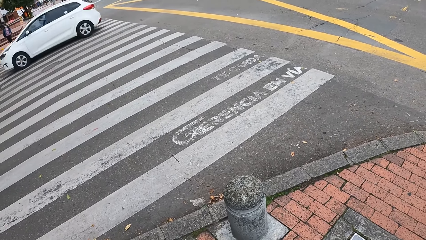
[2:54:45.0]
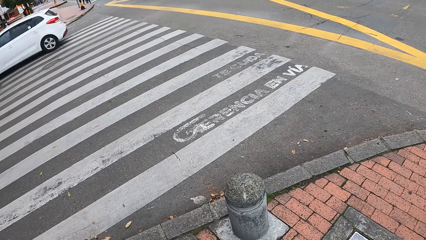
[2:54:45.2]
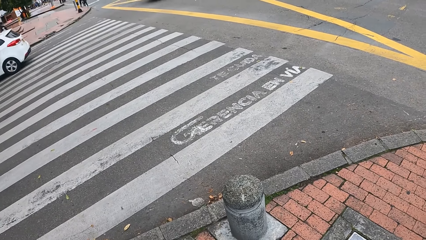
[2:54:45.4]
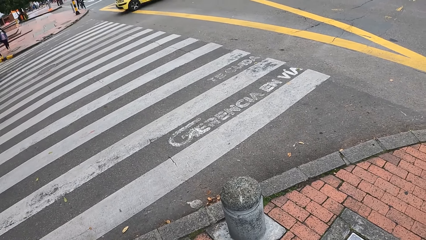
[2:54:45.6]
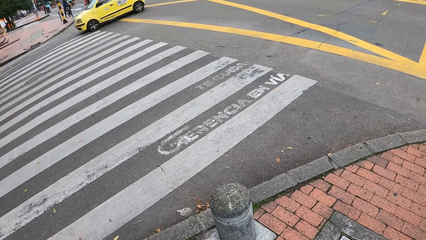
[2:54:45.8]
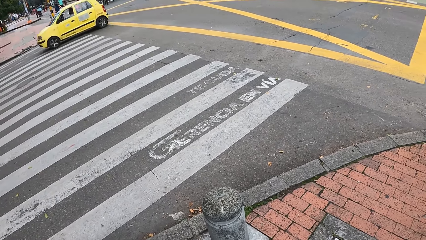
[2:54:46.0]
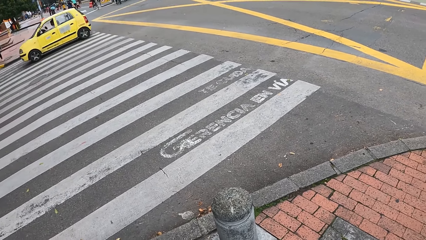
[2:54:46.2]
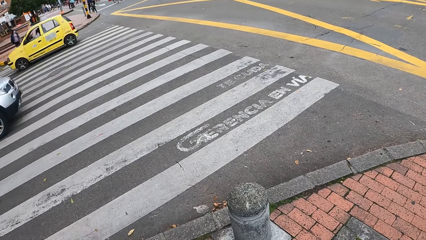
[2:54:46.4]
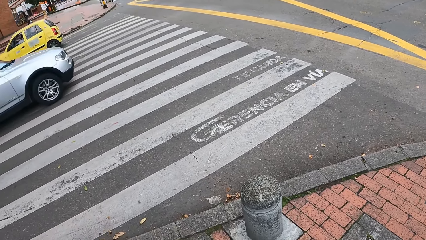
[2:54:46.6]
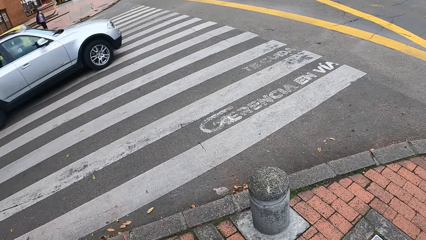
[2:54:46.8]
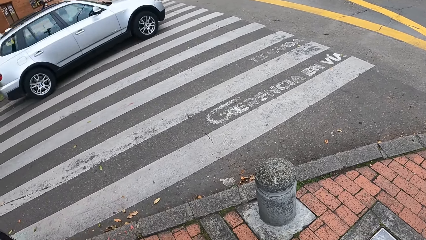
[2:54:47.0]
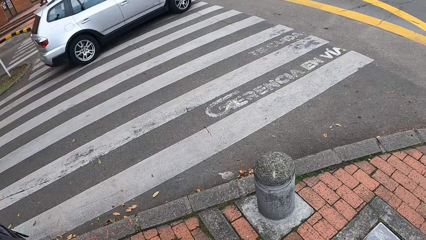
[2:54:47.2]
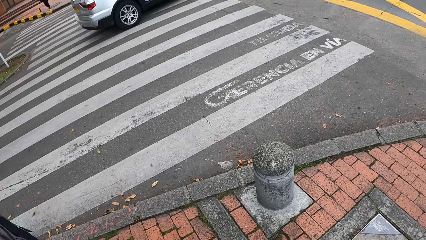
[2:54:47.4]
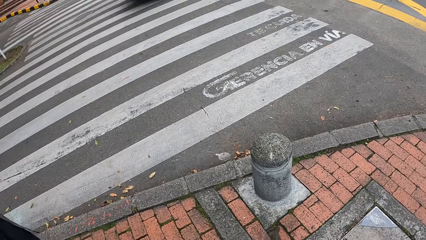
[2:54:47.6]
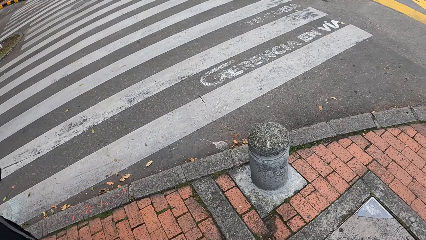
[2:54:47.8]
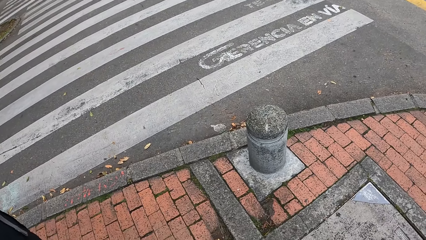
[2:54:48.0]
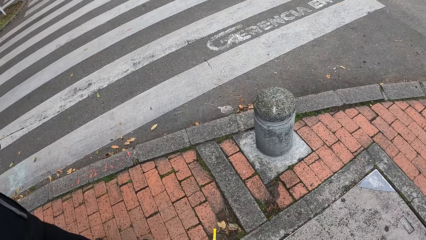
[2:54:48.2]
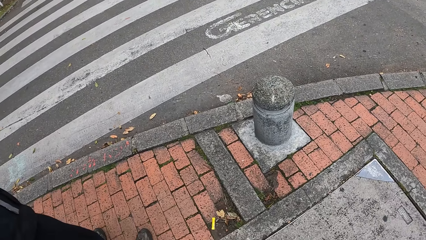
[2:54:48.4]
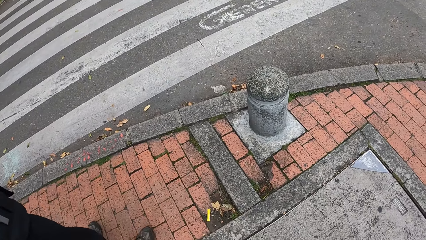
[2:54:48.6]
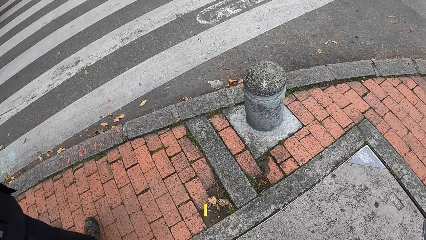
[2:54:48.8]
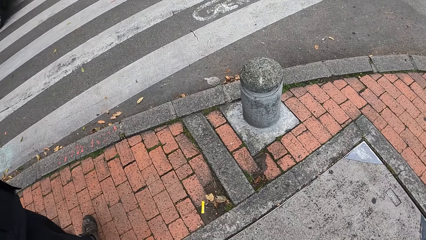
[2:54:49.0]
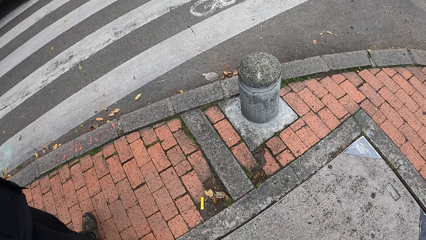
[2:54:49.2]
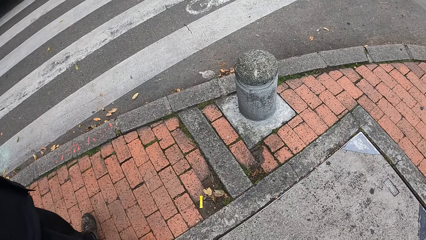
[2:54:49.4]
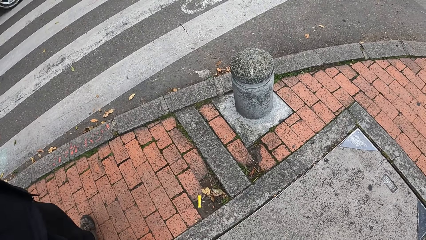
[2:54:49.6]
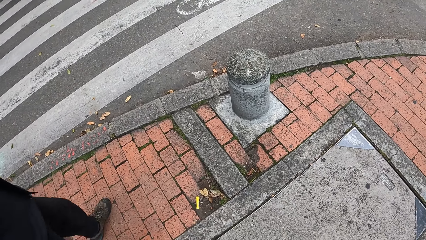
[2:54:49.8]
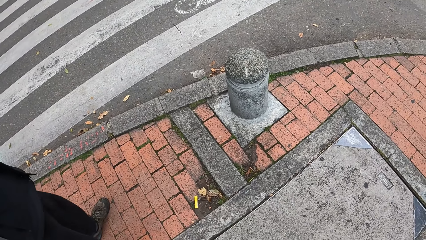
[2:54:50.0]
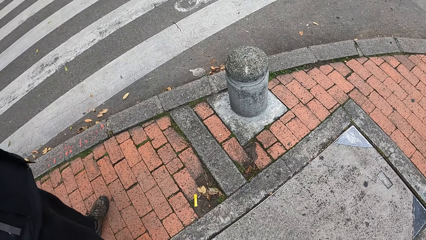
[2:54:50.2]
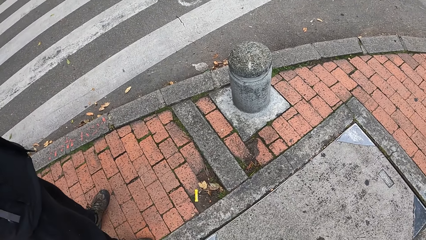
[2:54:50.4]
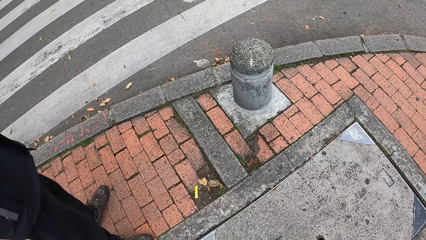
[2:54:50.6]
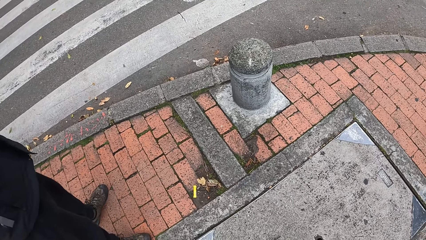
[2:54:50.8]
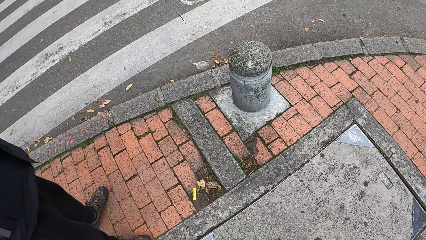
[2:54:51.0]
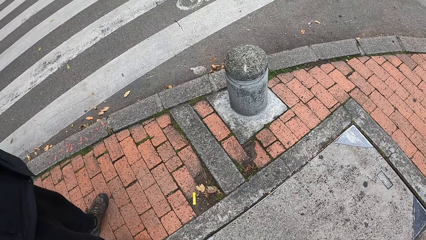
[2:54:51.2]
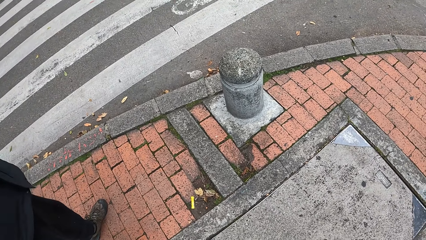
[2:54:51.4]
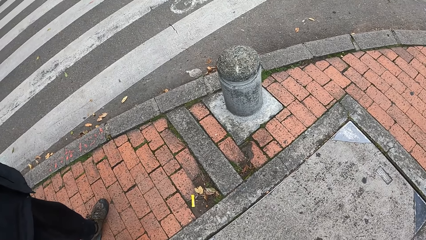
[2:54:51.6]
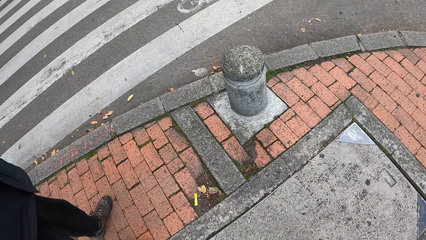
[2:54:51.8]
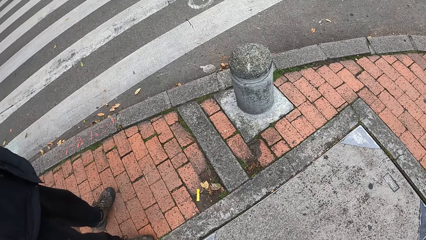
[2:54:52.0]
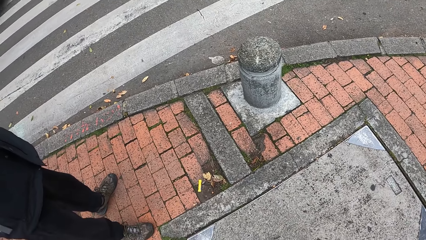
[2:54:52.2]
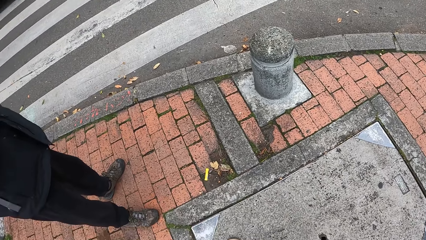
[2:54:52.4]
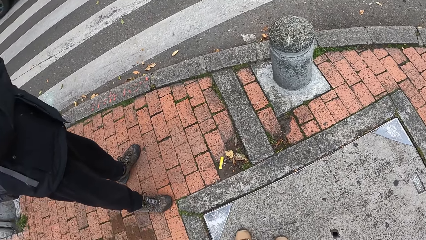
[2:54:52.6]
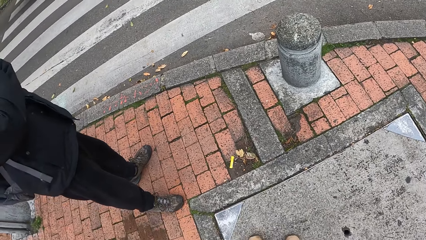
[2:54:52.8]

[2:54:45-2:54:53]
A white car drives past the camera wearer. A yellow car drives past the camera wearer. A grey car drives past the camera wearer.

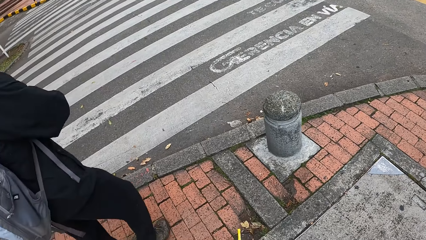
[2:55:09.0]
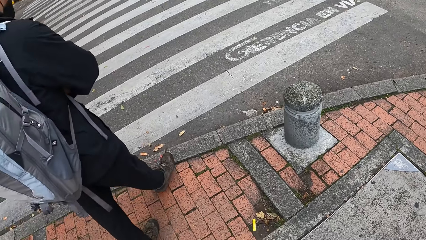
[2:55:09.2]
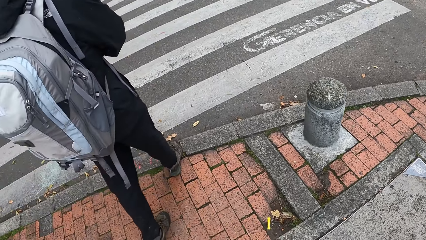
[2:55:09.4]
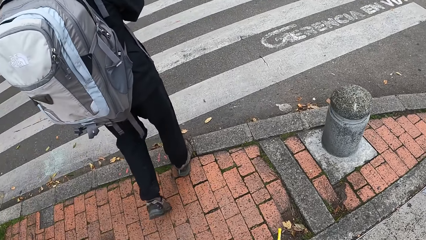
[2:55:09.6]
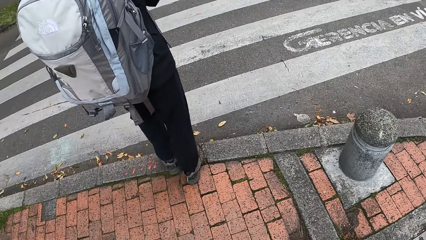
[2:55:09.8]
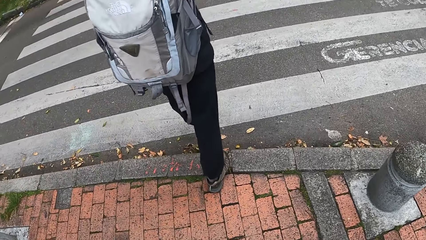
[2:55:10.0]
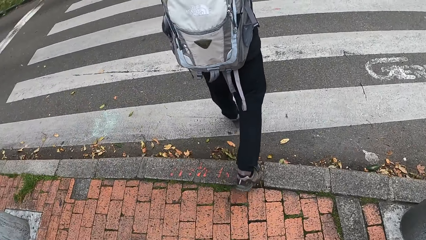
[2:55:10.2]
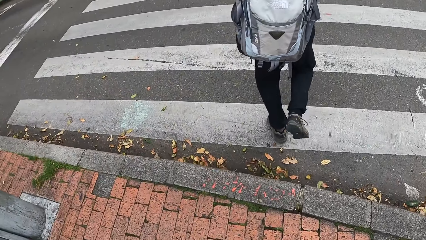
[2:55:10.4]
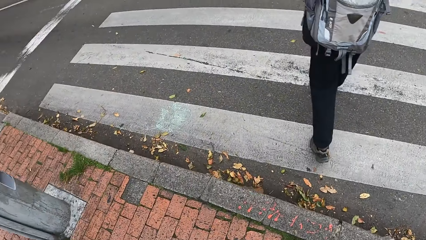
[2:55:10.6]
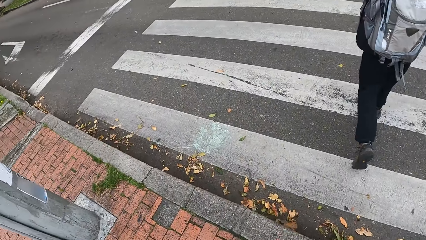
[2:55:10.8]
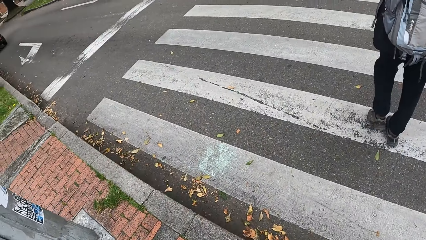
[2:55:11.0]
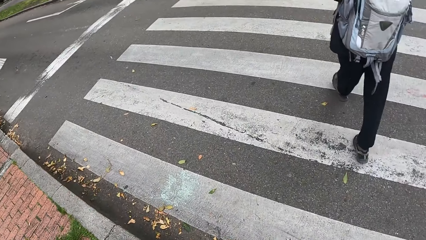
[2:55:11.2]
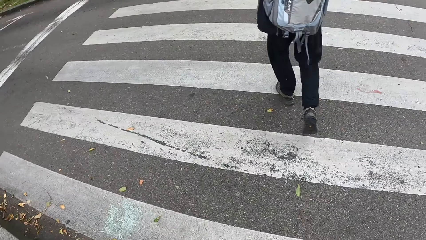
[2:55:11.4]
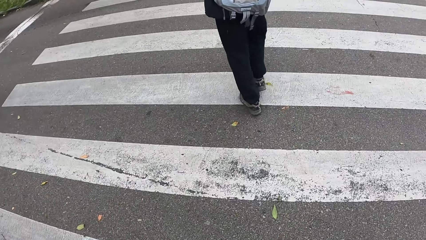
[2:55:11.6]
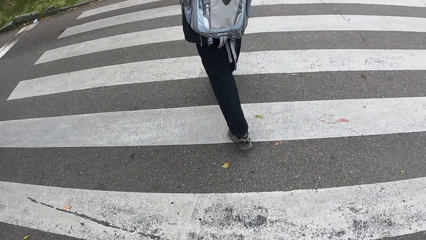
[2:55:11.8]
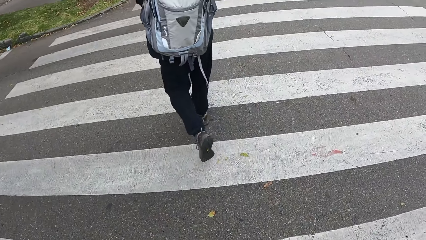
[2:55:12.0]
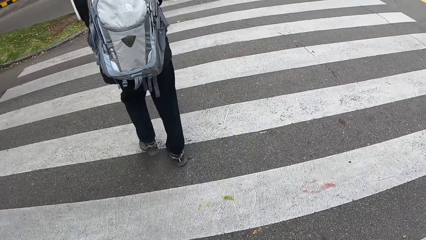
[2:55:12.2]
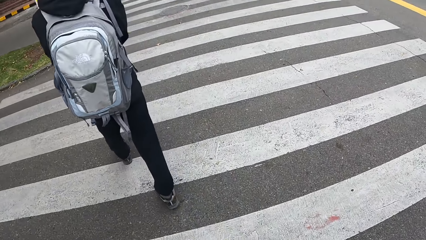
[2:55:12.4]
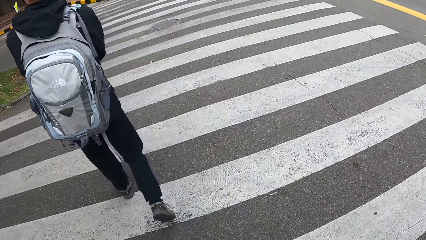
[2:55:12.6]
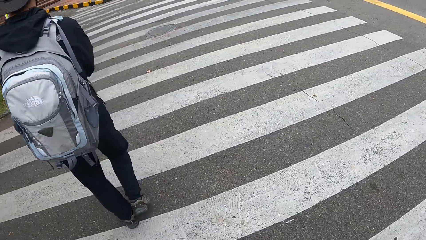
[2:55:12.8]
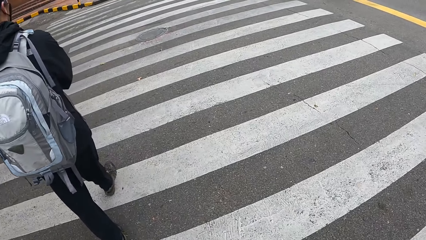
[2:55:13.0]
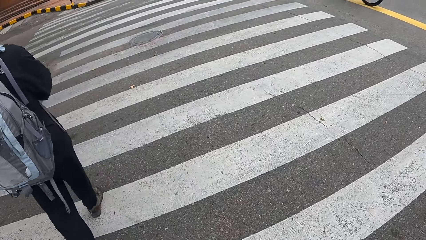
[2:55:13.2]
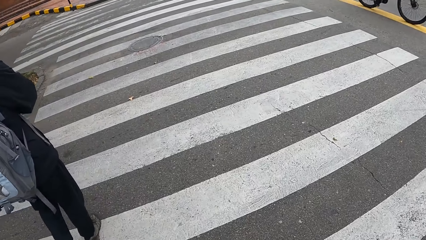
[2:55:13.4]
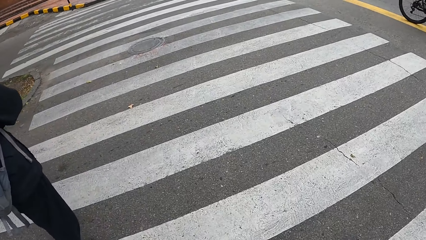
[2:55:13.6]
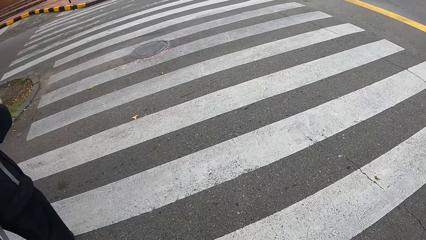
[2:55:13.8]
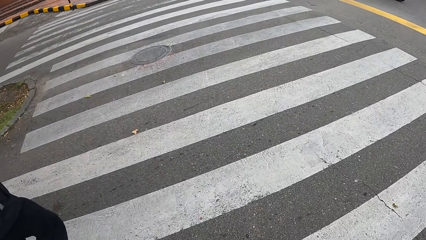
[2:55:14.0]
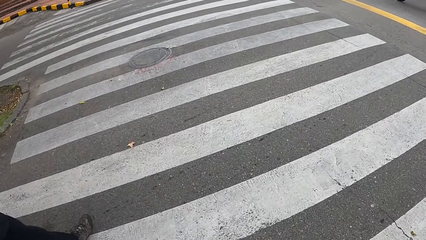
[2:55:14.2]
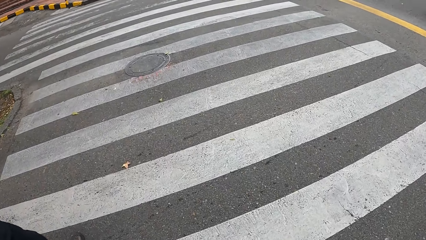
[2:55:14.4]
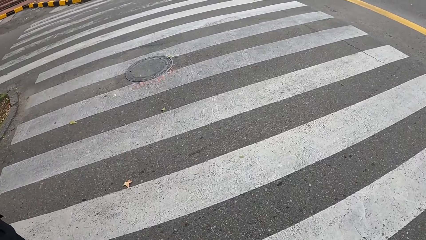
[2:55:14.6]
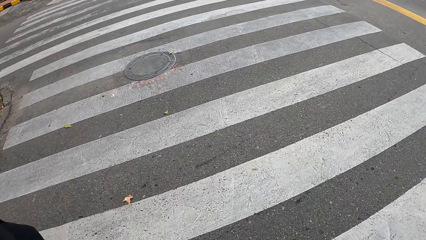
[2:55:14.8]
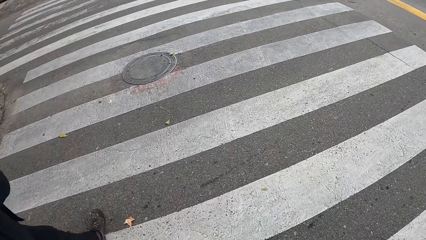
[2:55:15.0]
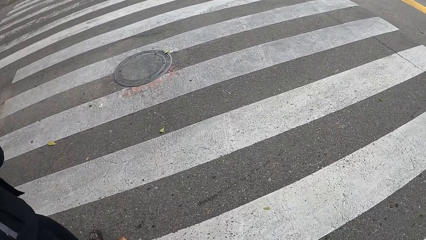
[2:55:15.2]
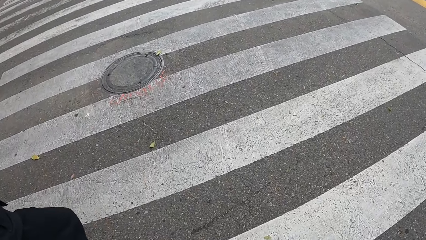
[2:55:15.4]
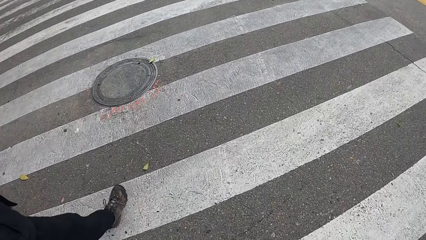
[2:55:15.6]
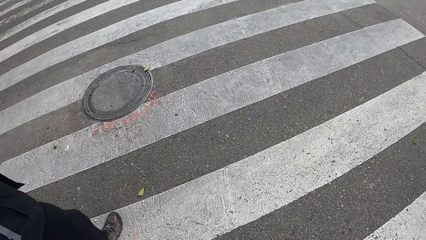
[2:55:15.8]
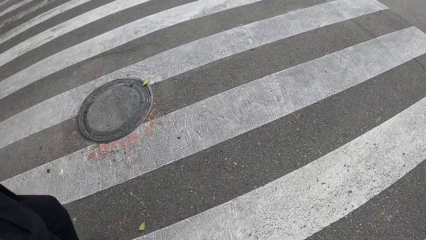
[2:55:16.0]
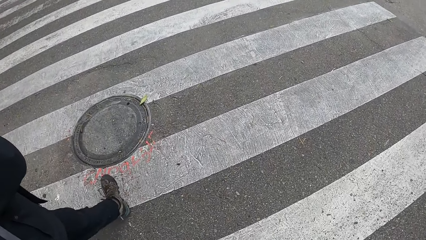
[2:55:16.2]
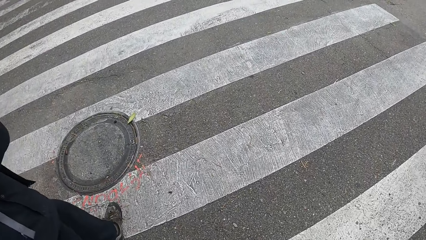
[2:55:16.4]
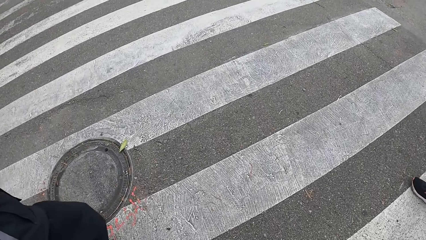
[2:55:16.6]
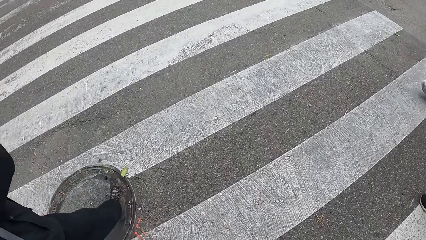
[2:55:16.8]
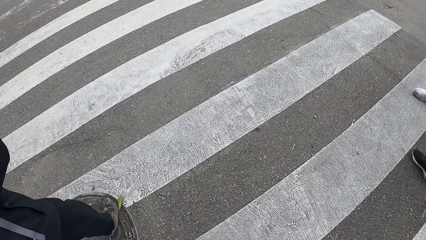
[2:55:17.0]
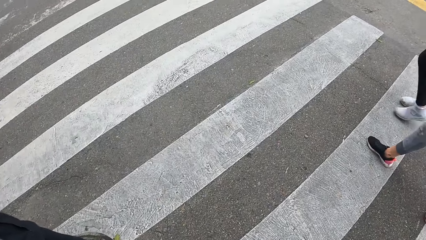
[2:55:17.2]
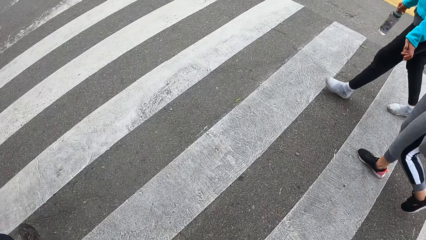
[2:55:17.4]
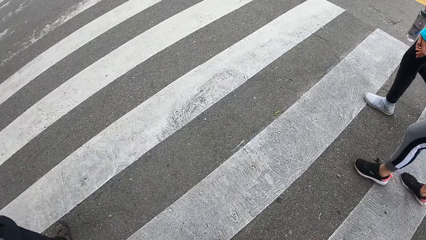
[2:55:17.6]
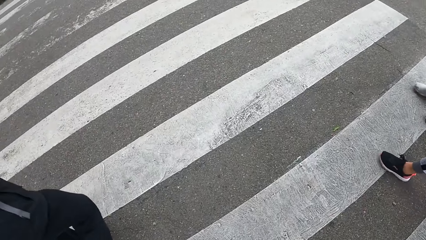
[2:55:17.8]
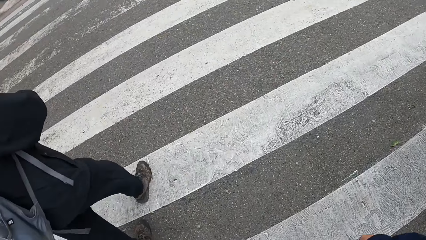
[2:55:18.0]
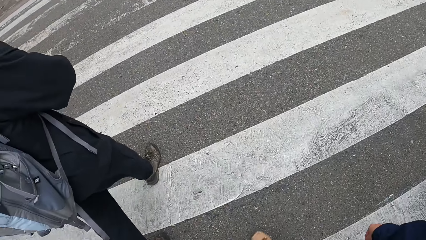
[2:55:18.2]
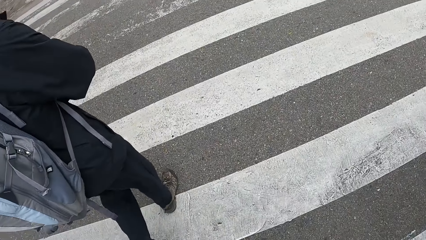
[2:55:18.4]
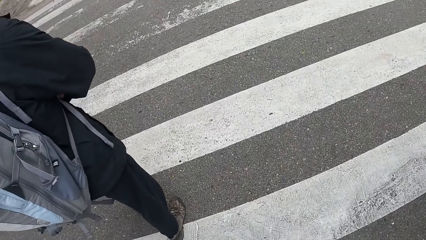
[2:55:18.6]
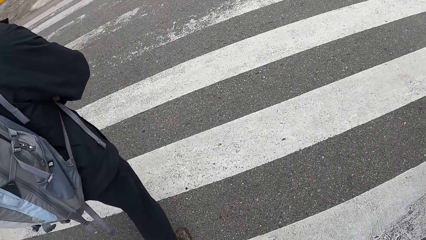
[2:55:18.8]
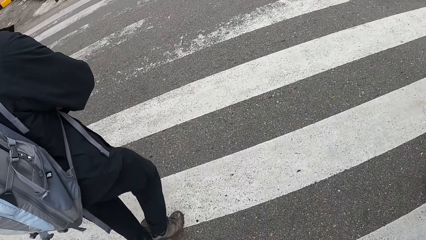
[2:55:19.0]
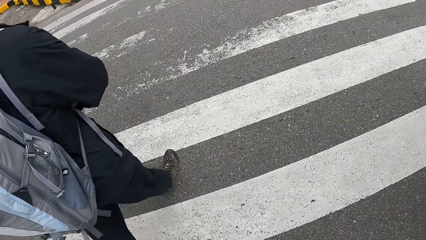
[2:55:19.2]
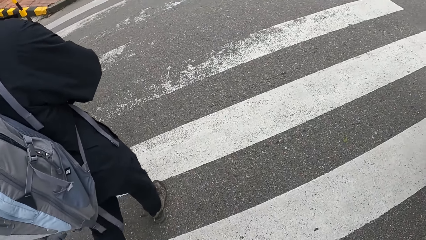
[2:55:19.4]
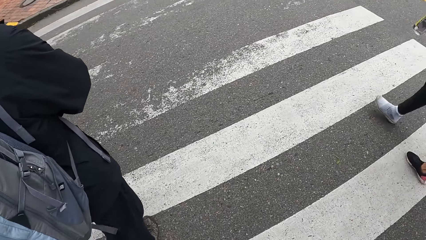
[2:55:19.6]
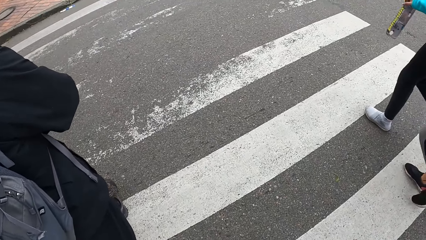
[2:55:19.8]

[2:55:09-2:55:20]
The camera wearer crosses to the other side of a road with the group of people.
